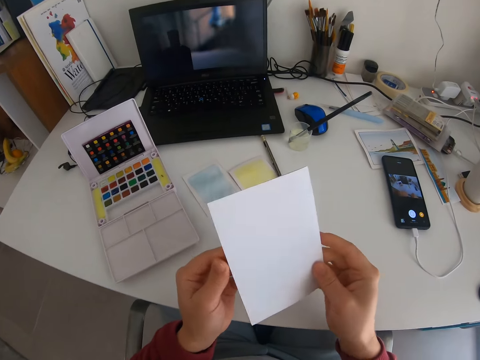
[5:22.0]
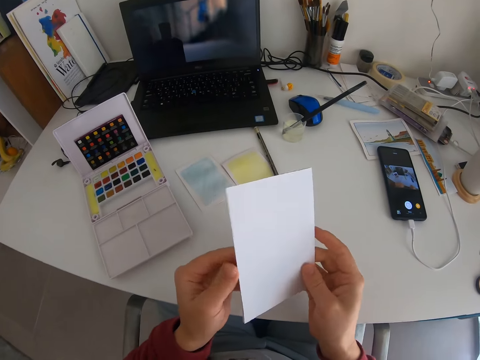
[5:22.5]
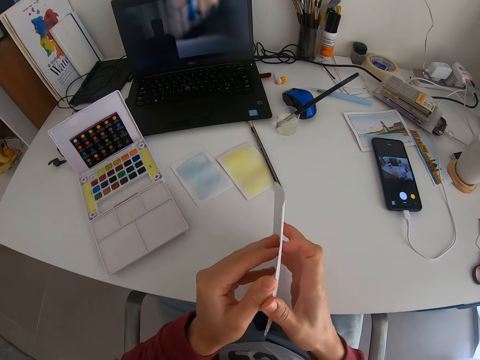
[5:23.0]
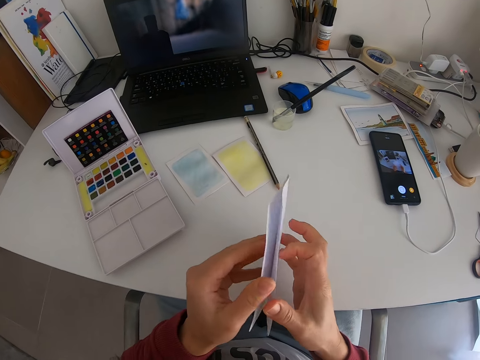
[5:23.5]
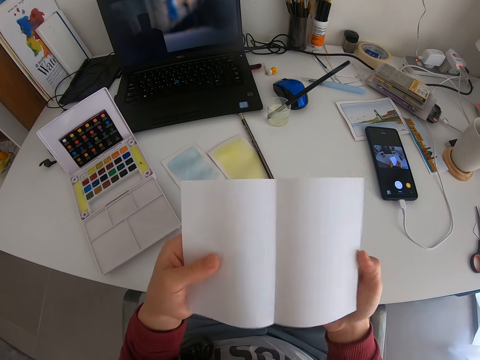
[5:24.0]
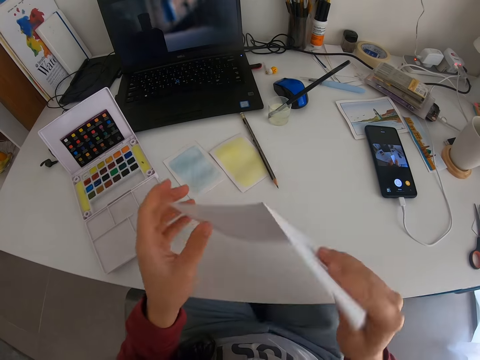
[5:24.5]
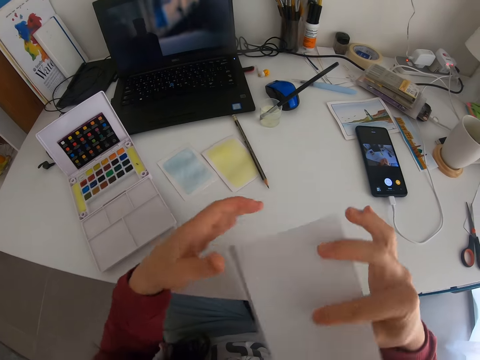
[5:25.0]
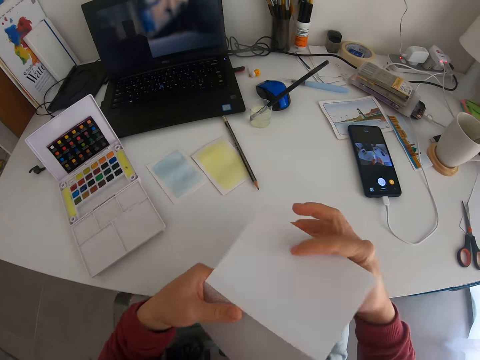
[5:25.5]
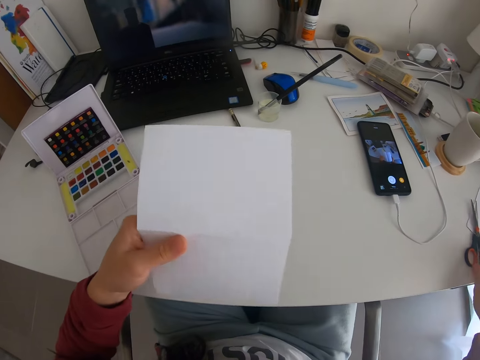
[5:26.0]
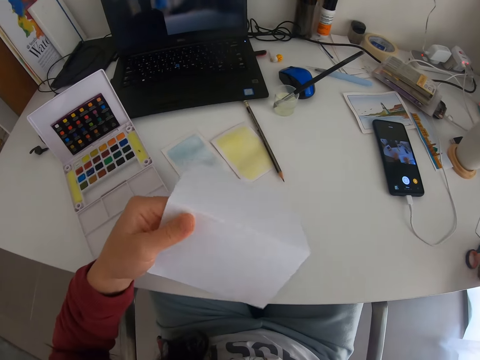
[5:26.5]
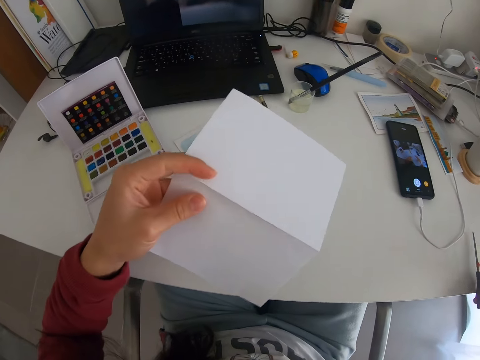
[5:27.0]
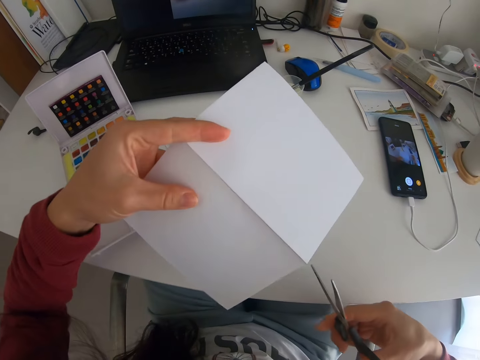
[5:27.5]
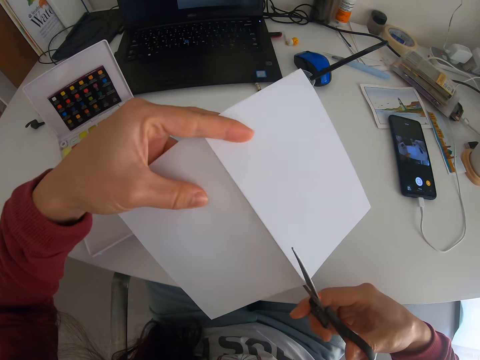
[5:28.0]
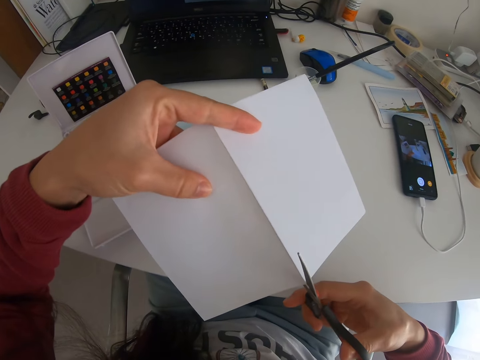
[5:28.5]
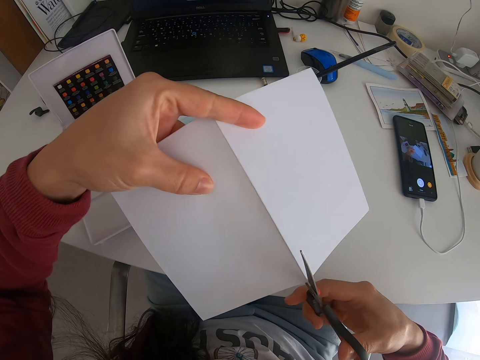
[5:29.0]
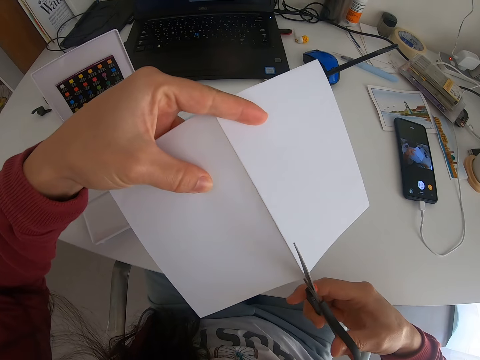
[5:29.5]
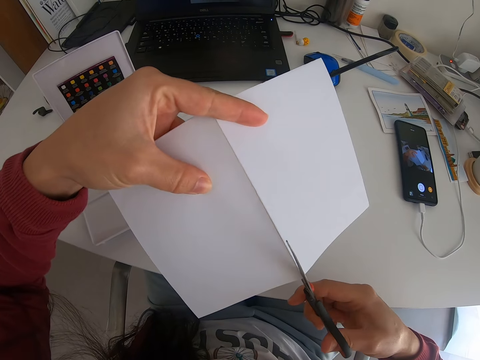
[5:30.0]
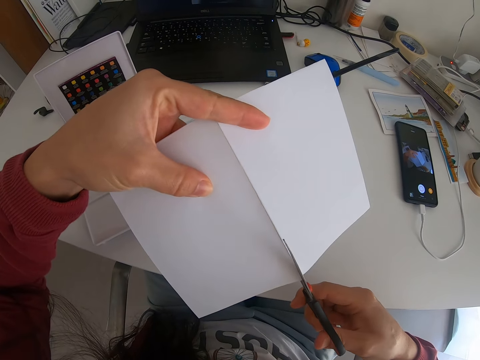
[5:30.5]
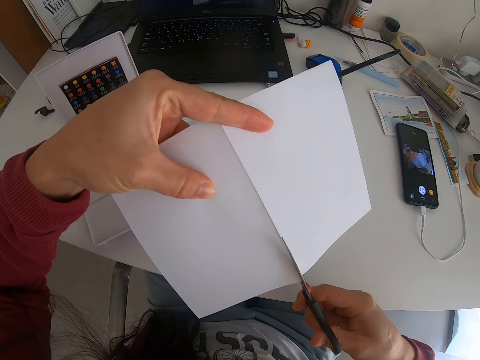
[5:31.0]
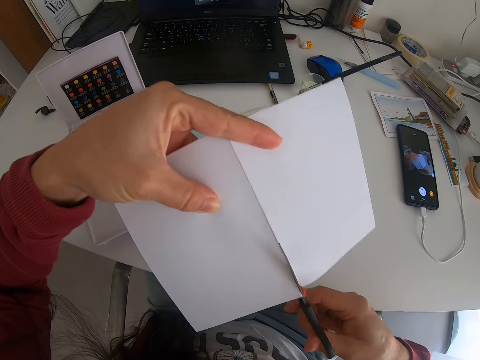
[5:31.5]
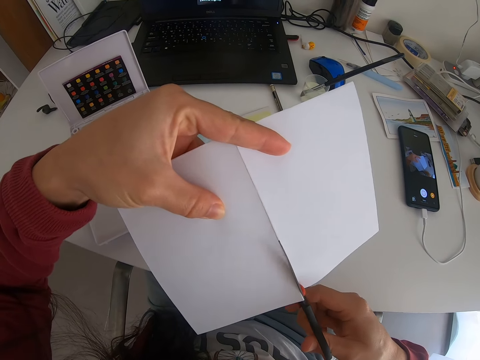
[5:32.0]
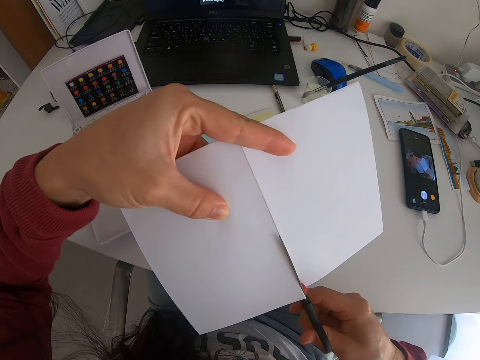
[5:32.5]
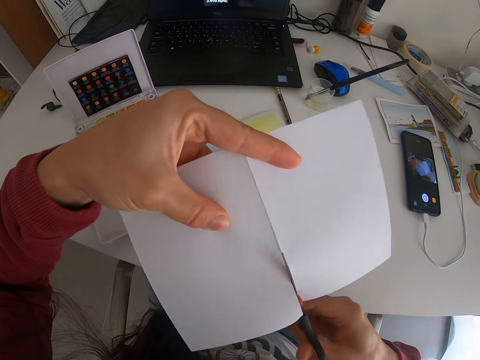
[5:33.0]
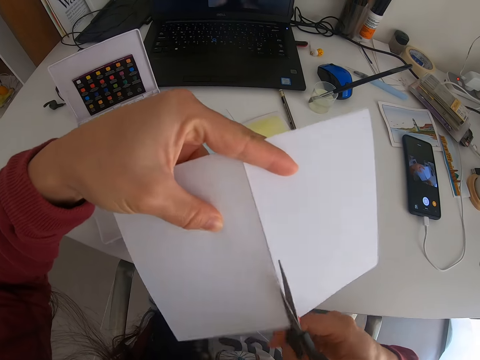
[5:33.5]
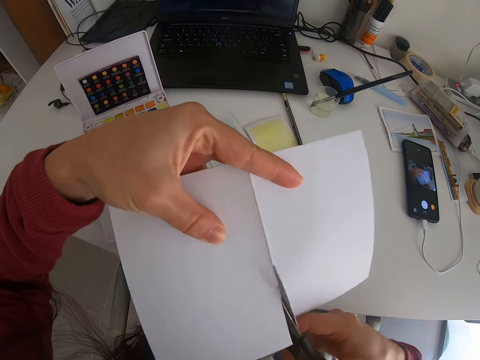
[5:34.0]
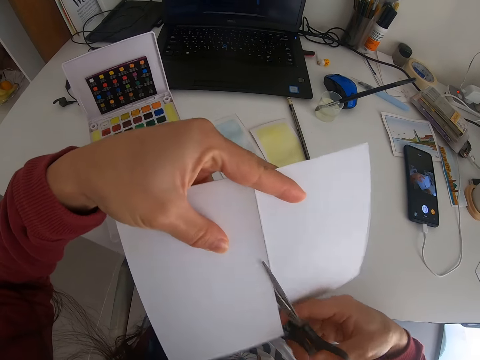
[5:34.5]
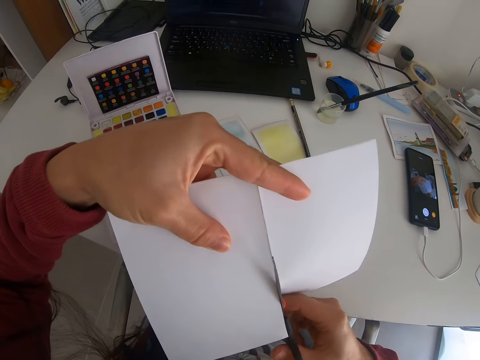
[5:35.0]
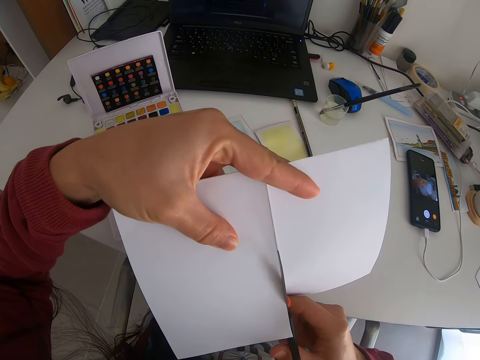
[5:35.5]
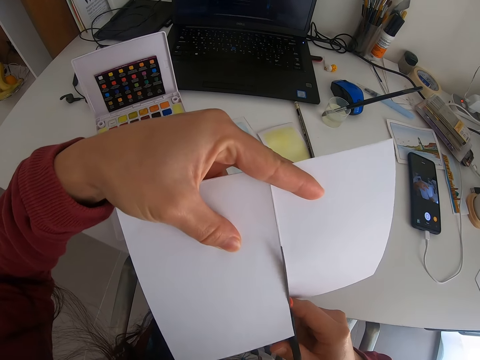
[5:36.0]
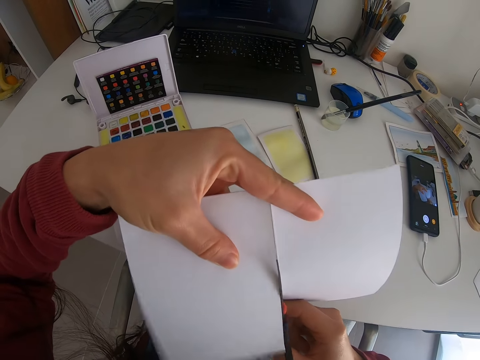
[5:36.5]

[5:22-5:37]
The camera wearer opens the manila paper. They take the scissors. They cut the paper into two with the scissors.

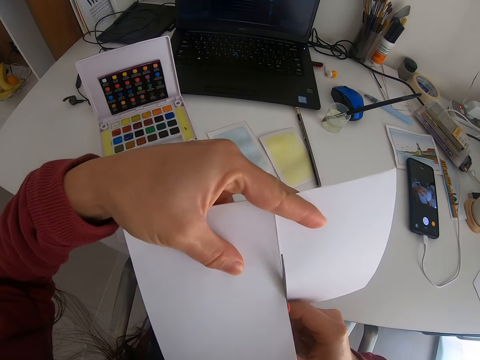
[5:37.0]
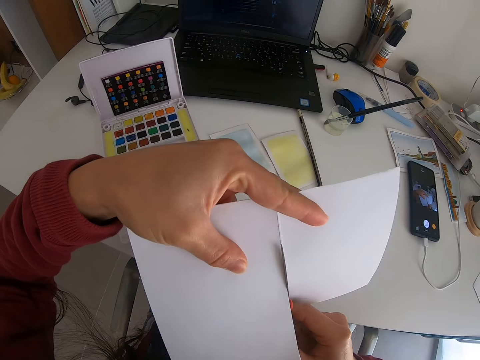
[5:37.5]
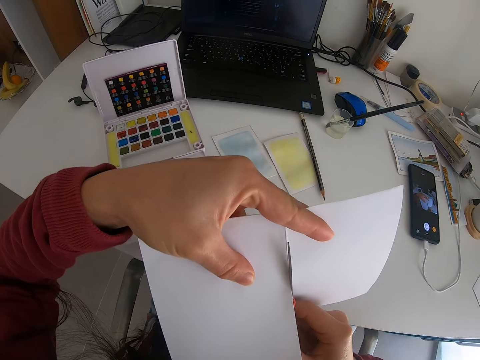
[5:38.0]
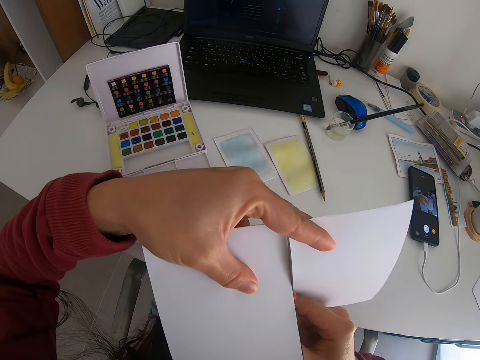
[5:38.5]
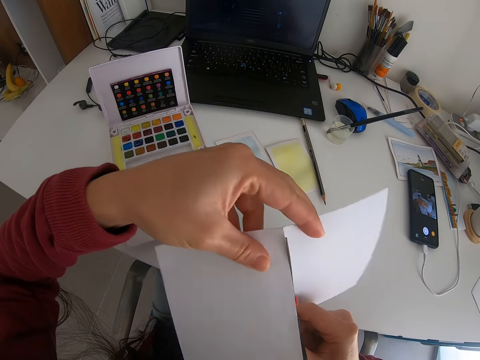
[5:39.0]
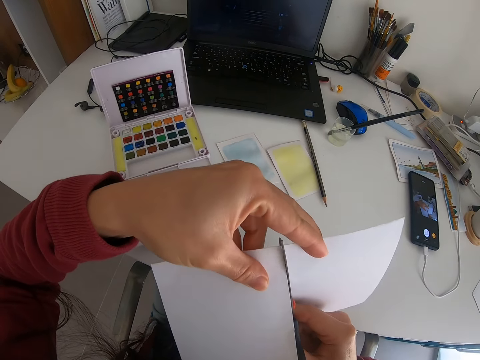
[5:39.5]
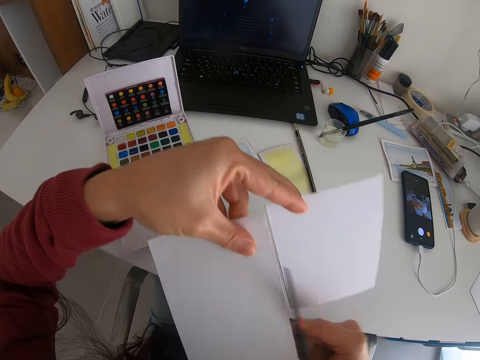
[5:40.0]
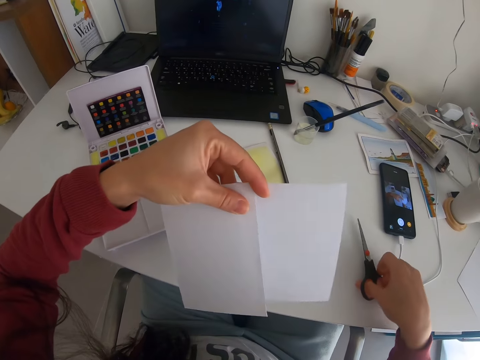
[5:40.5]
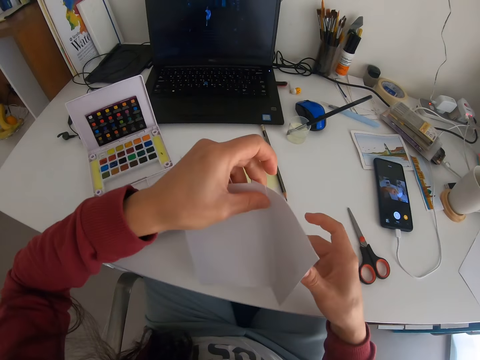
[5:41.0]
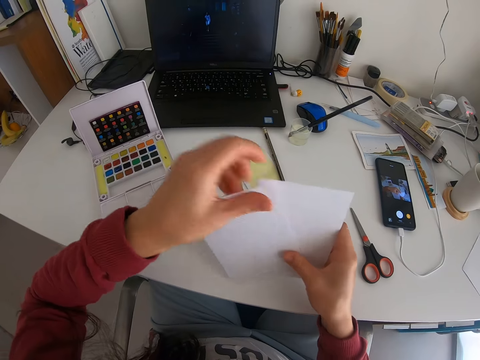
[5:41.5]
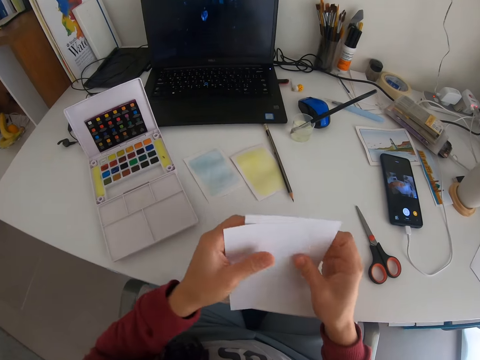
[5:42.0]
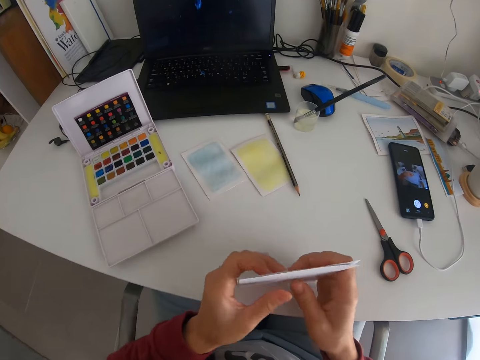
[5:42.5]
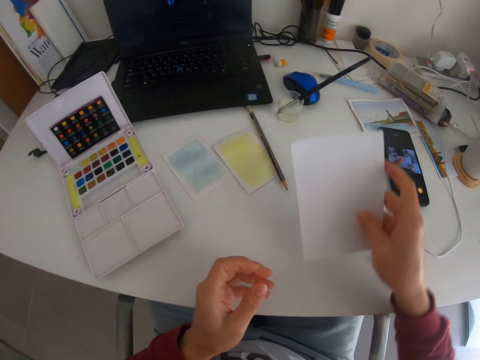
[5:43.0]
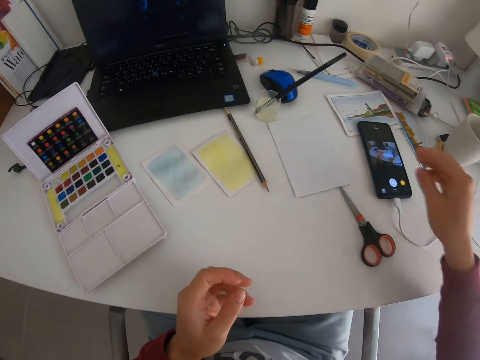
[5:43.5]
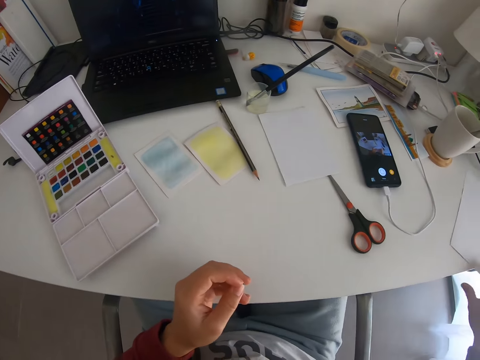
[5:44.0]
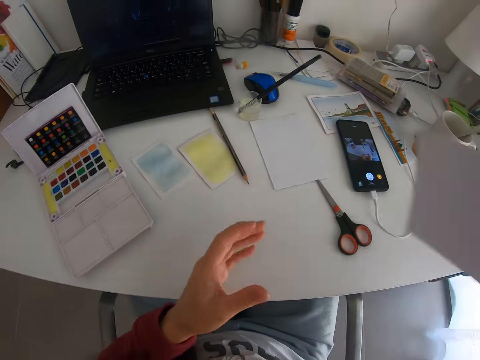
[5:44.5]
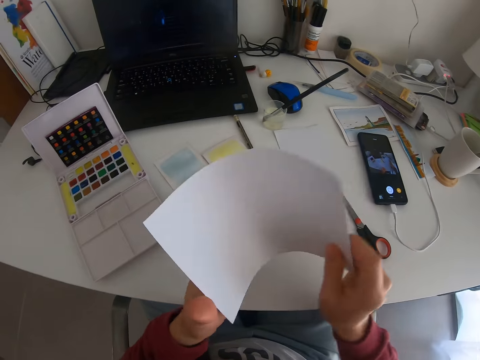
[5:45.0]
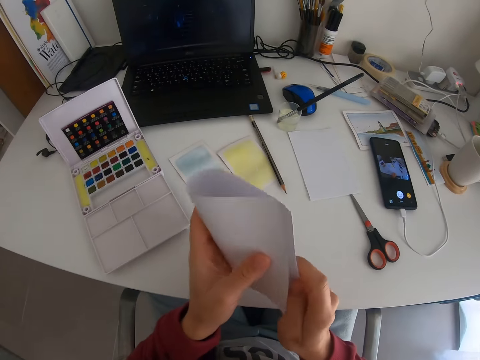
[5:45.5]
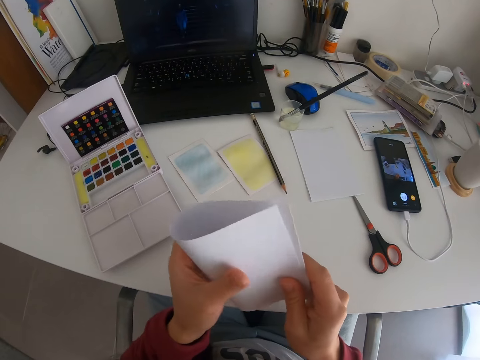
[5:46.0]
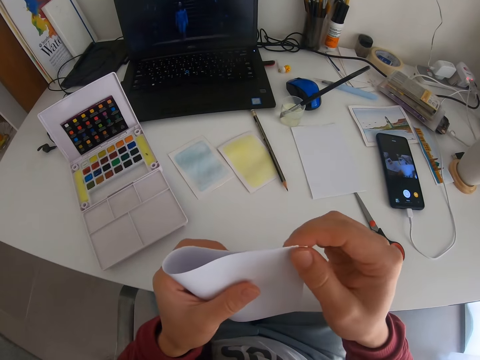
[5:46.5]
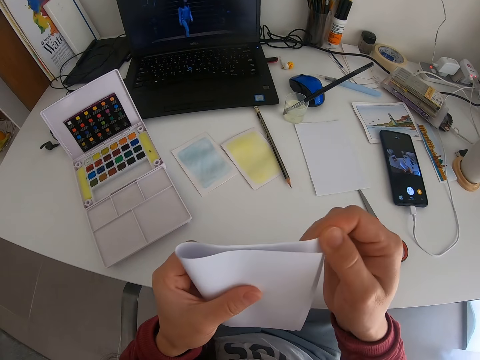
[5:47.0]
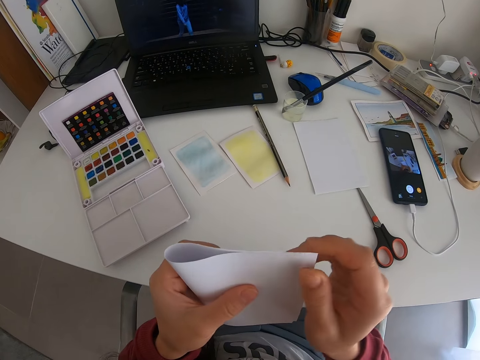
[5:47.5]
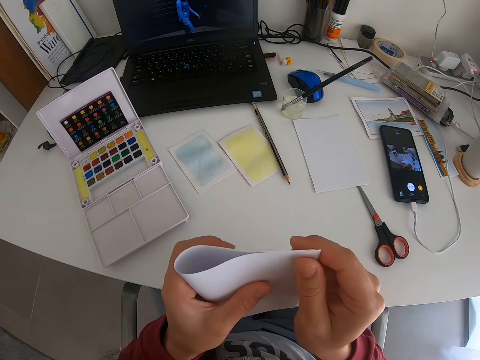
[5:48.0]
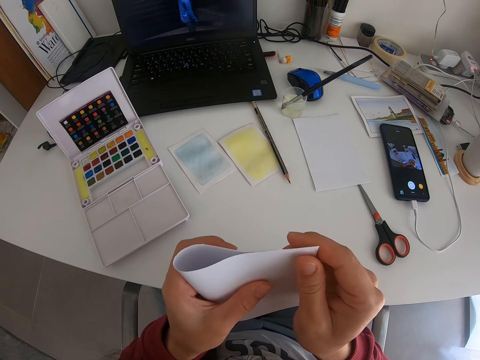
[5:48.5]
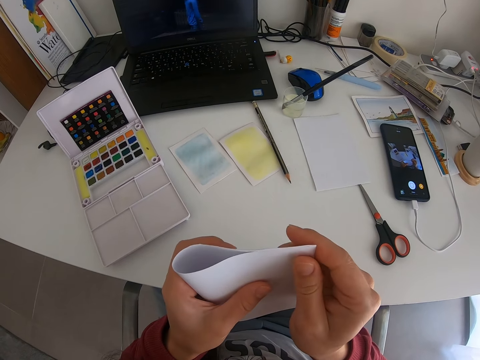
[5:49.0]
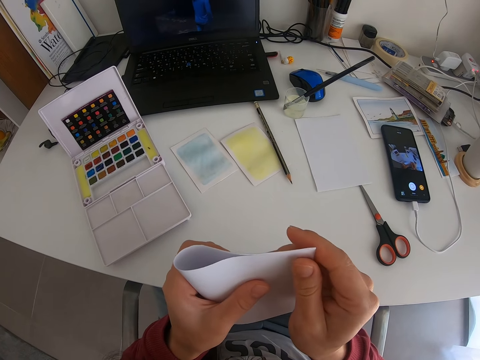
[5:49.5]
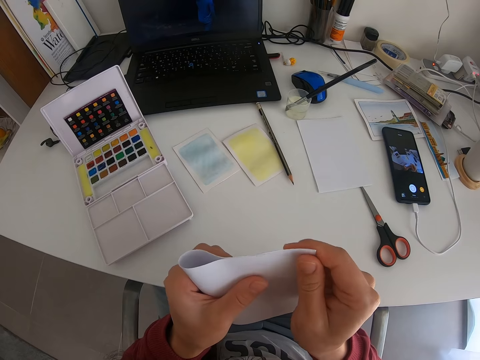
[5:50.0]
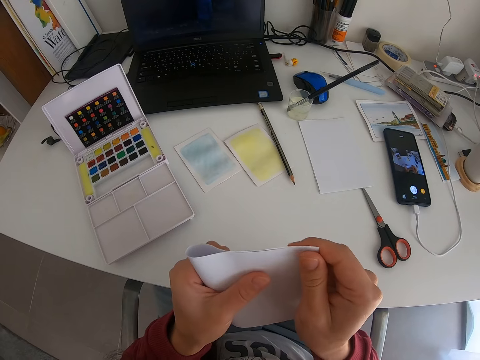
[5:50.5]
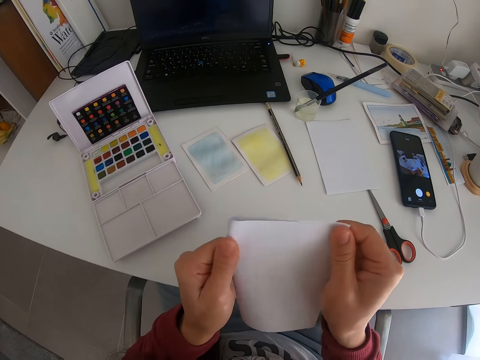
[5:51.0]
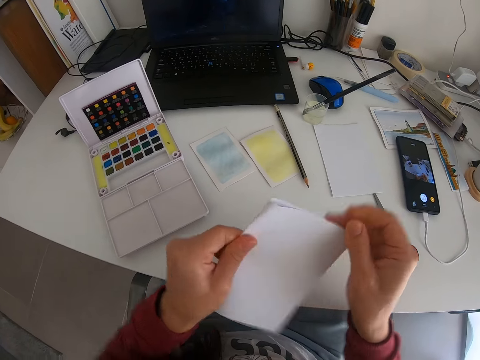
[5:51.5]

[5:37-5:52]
The camera wearer puts the scissors on the table. They put the cut manila paper on the table. They take the first piece of manila paper cut from the table. They fold the manila paper.
